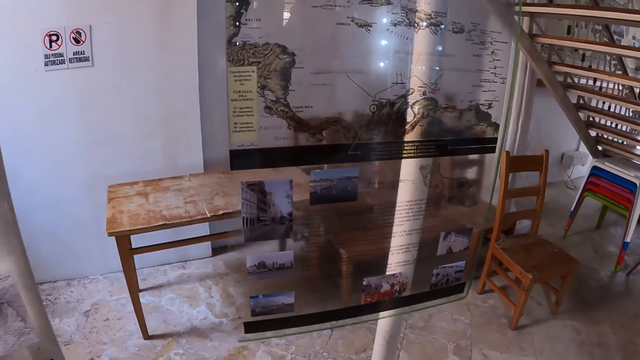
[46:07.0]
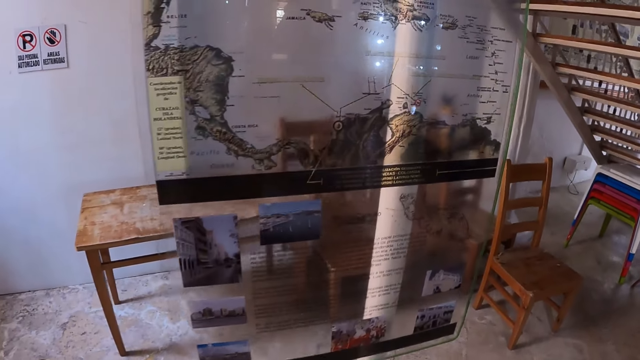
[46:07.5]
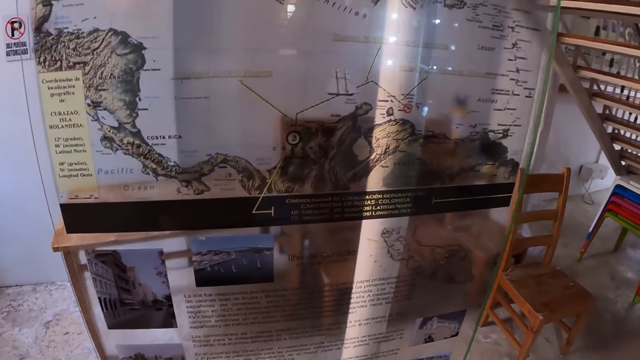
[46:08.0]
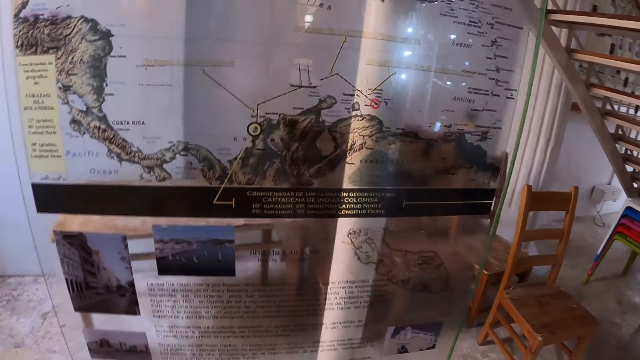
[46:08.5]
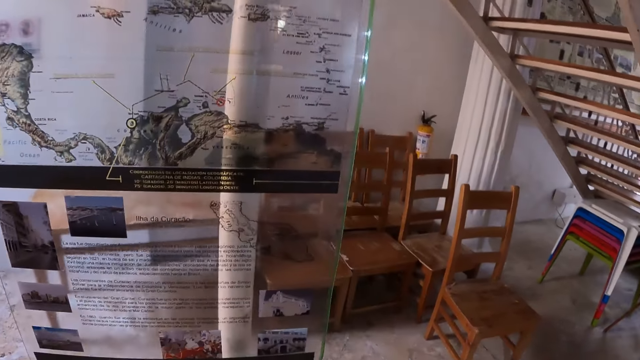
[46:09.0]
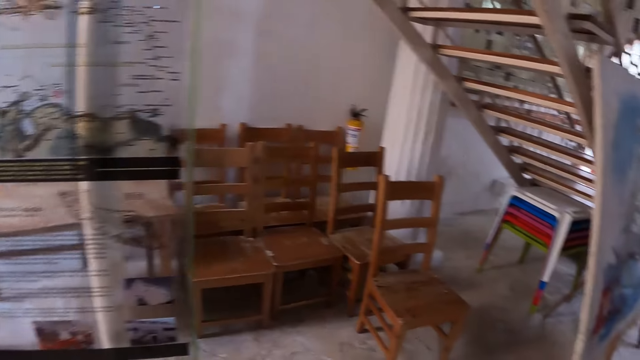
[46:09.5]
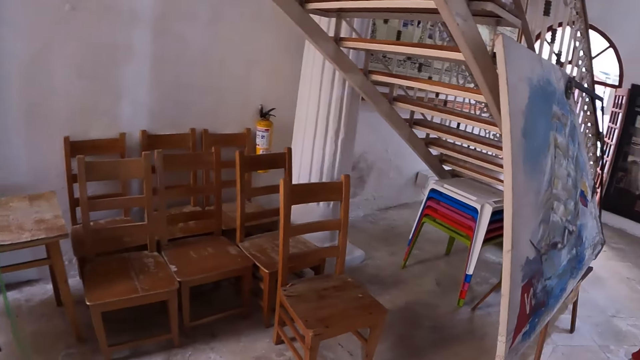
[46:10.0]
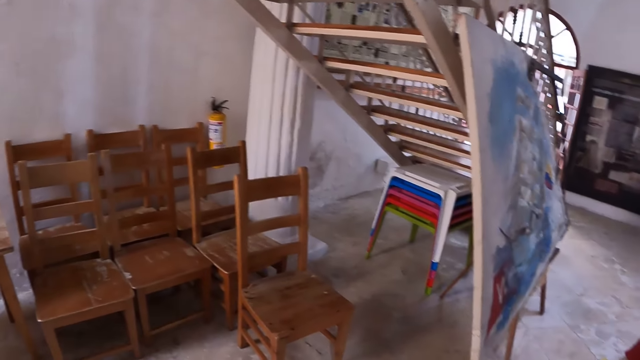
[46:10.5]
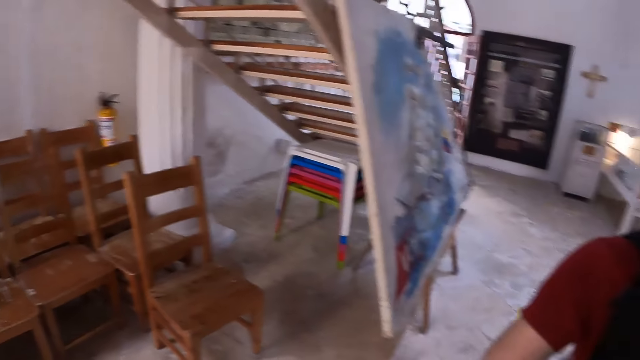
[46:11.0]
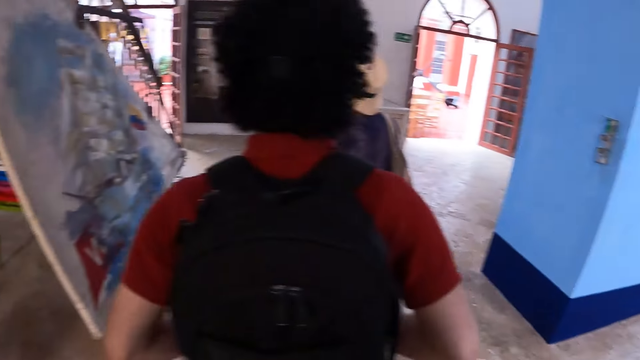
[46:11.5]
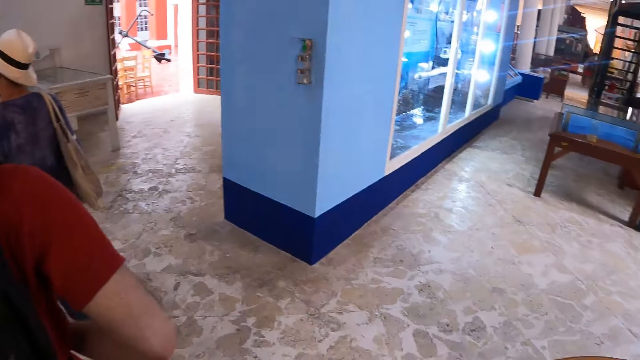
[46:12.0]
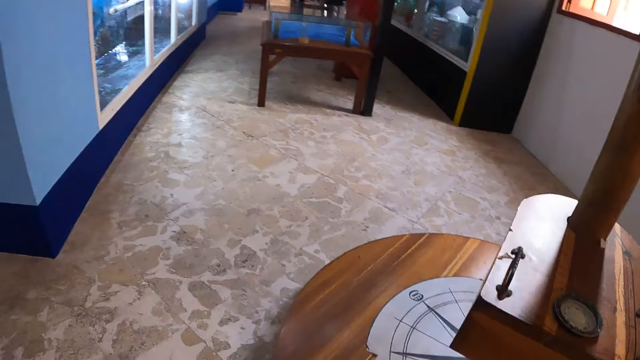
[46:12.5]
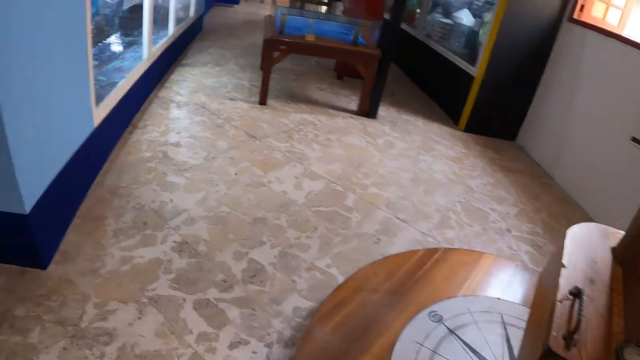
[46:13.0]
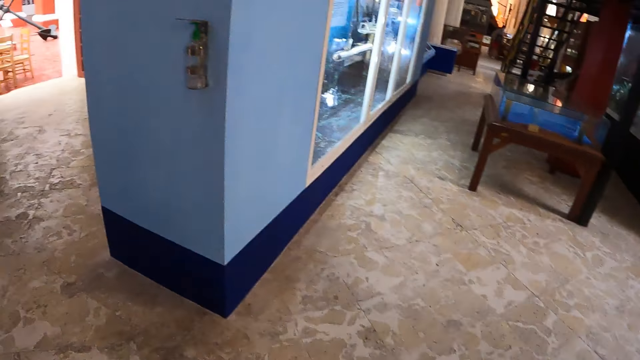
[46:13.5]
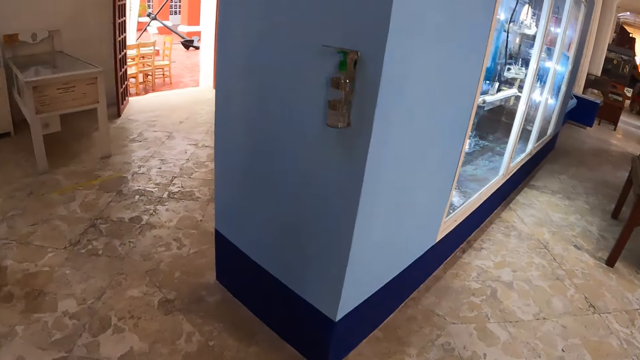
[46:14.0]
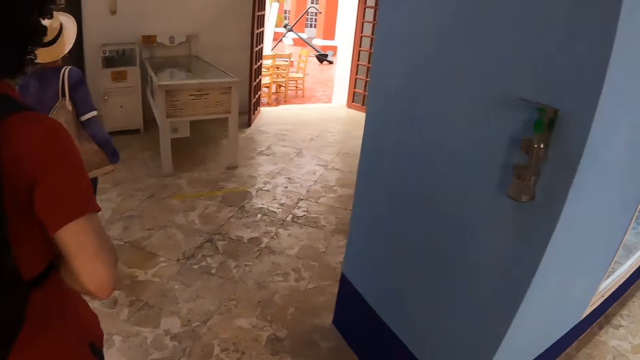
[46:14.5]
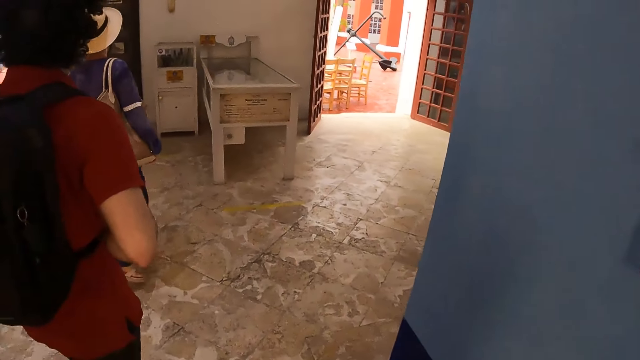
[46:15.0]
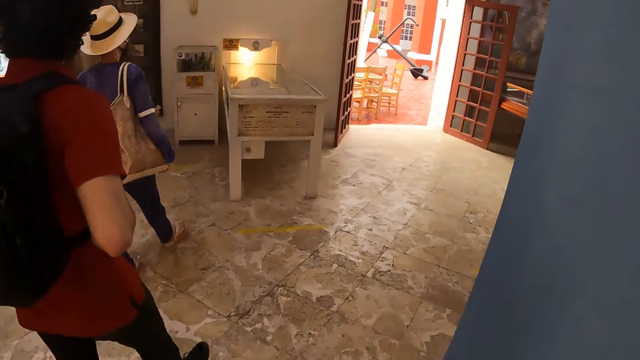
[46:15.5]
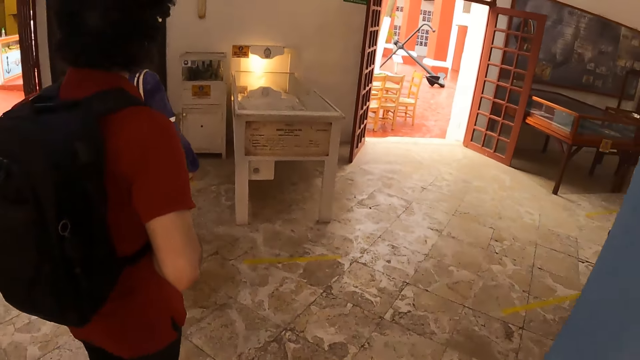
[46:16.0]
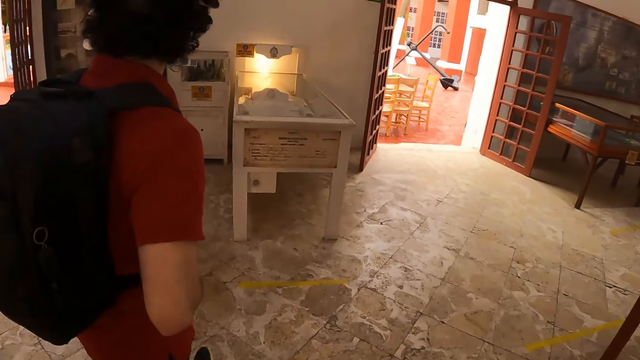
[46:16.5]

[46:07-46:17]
The camera wearer looks at something. They walk in the room.

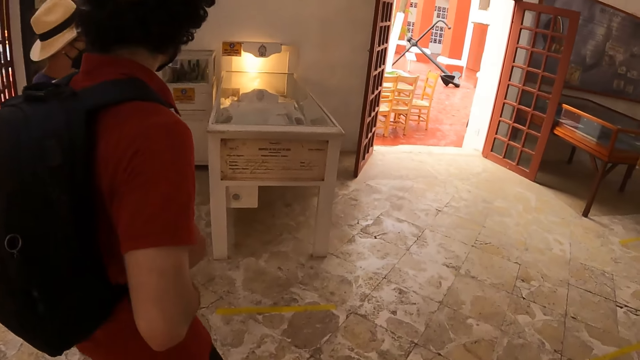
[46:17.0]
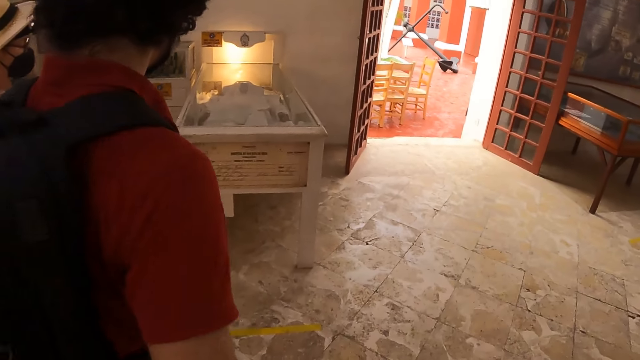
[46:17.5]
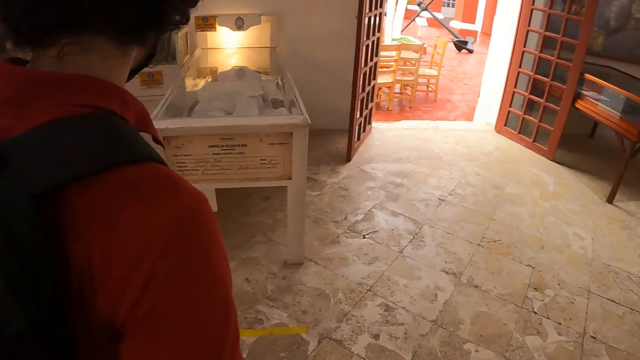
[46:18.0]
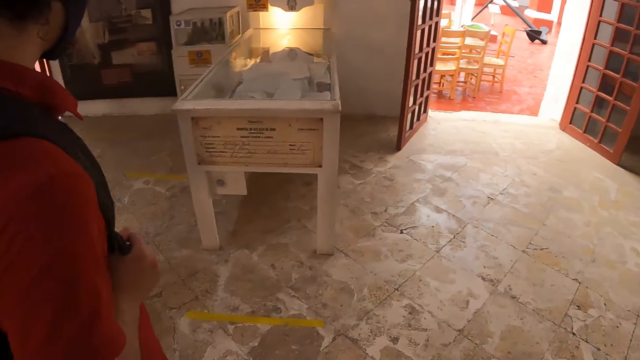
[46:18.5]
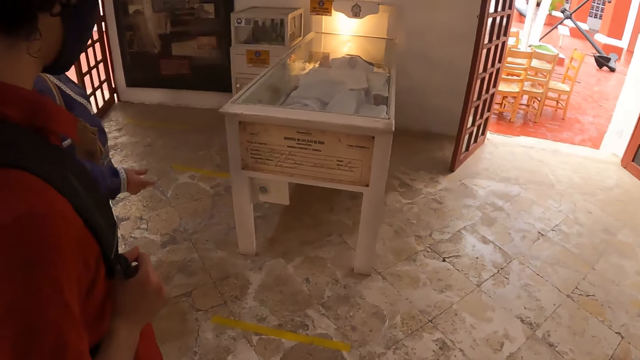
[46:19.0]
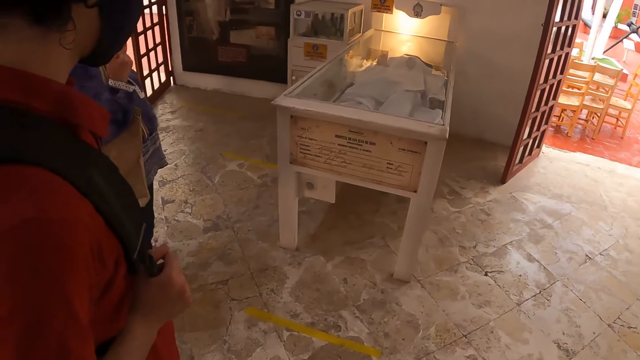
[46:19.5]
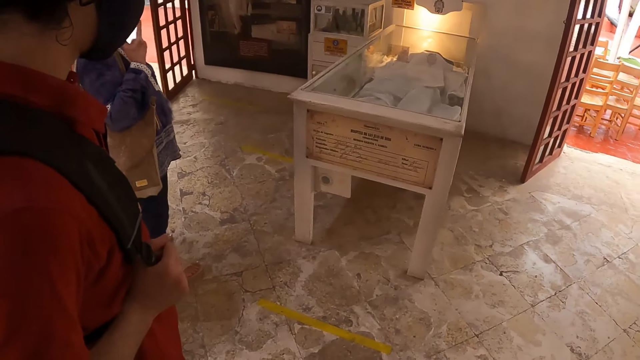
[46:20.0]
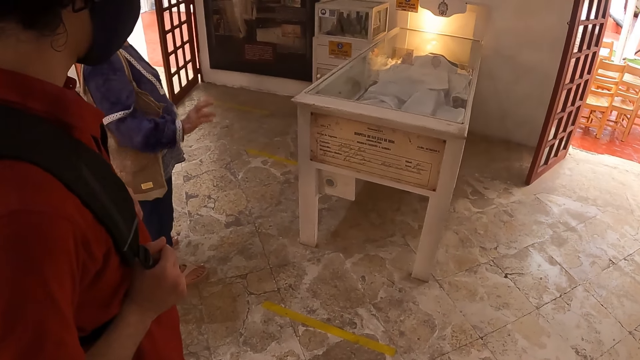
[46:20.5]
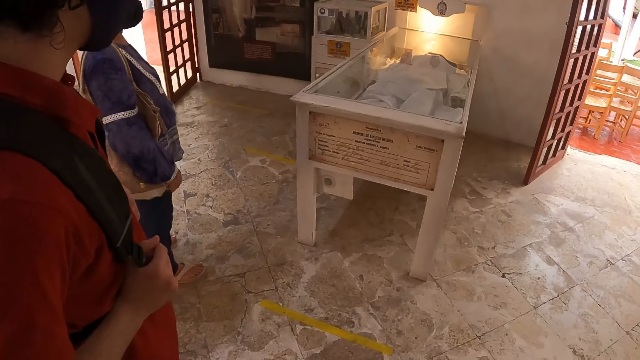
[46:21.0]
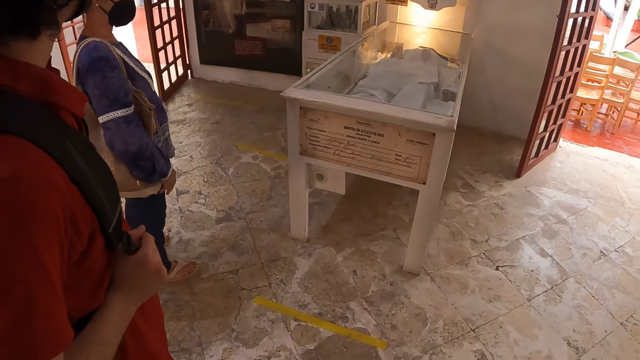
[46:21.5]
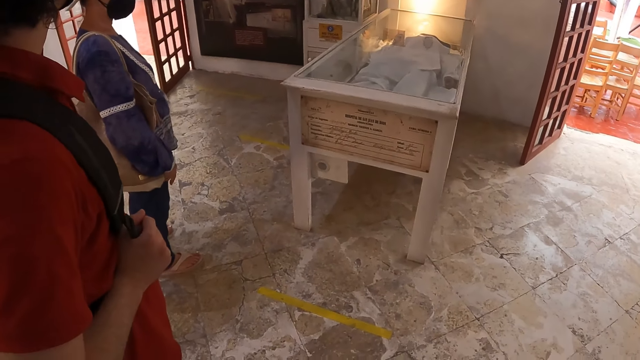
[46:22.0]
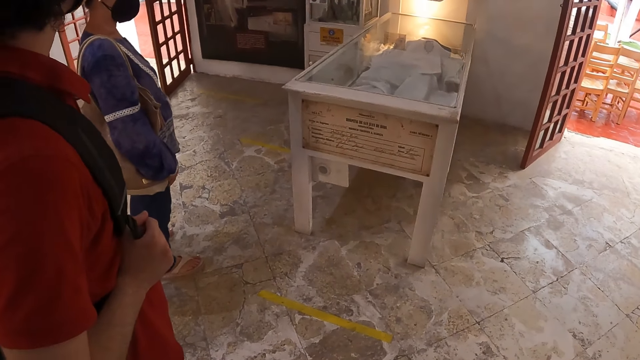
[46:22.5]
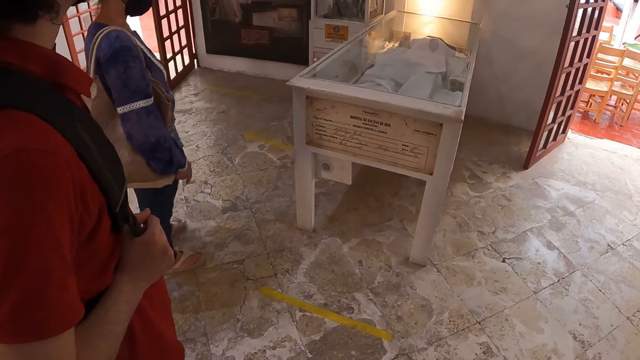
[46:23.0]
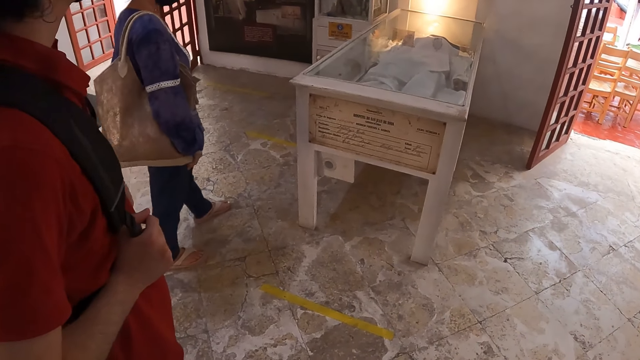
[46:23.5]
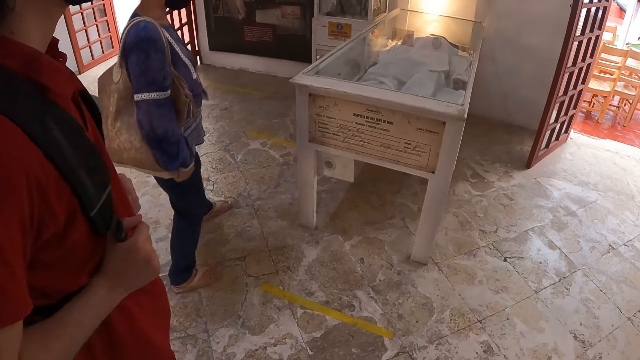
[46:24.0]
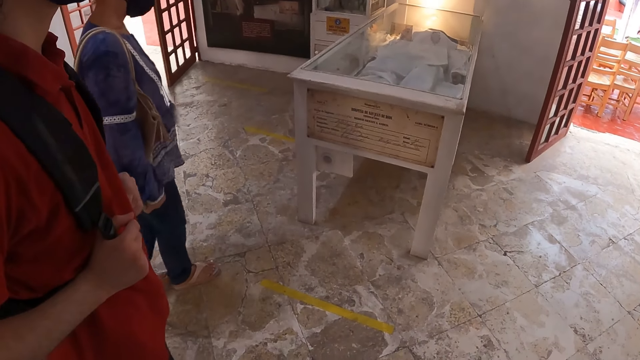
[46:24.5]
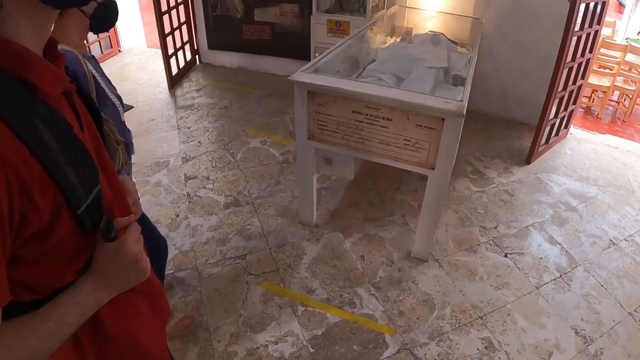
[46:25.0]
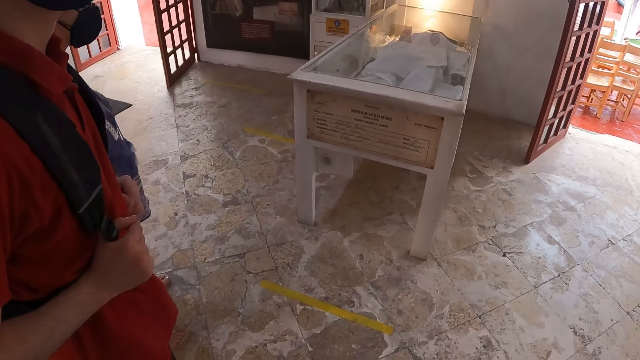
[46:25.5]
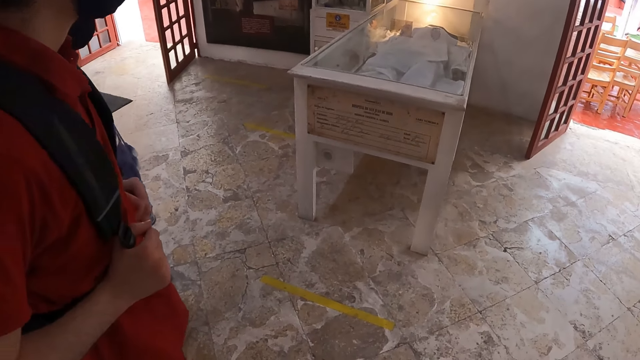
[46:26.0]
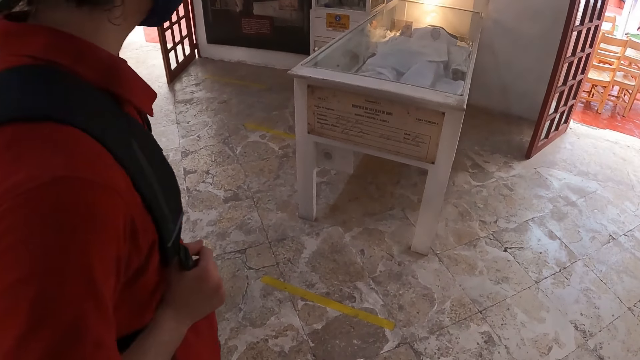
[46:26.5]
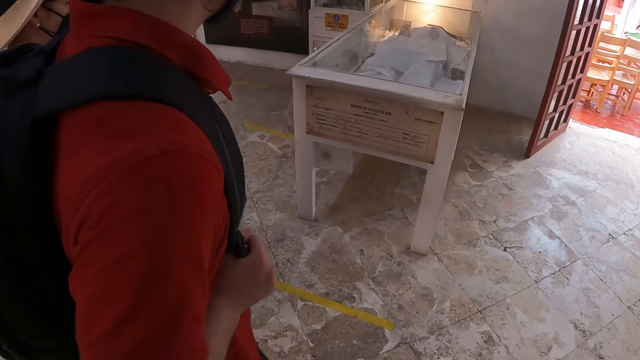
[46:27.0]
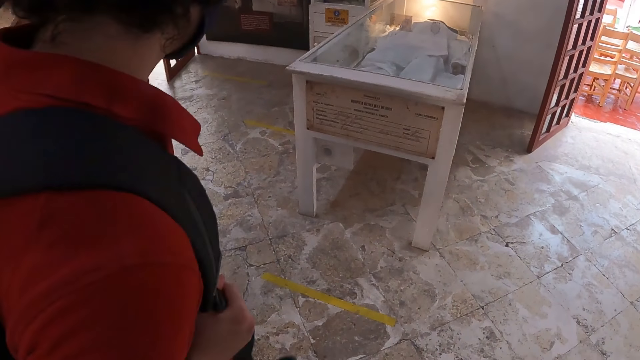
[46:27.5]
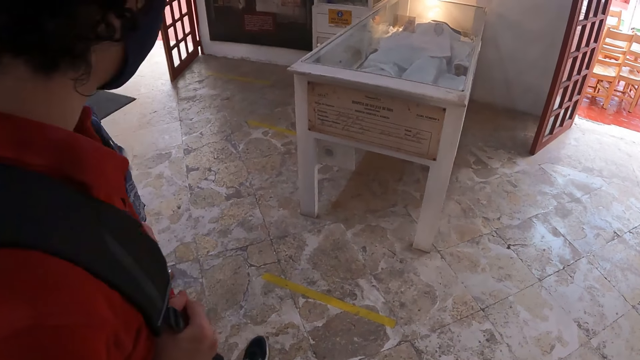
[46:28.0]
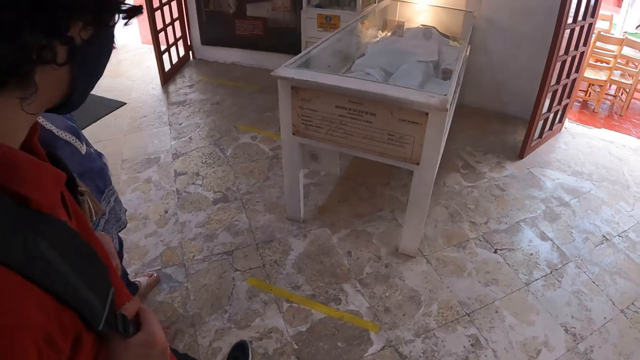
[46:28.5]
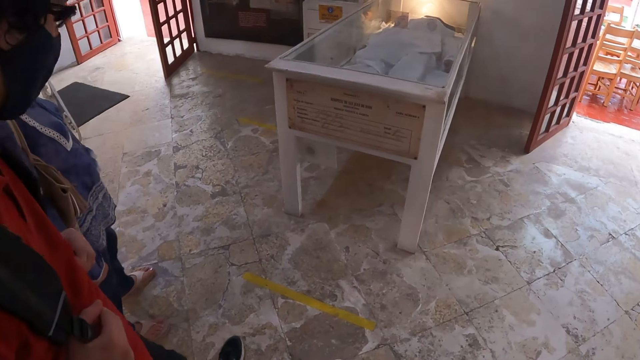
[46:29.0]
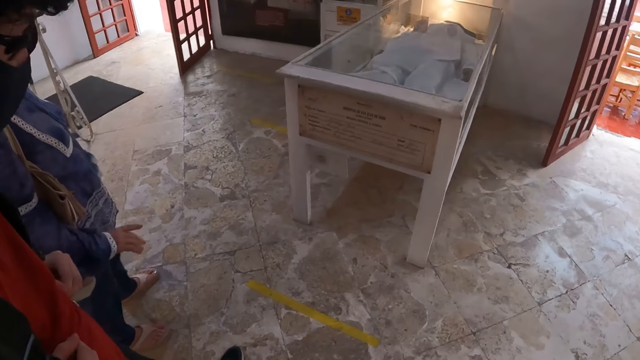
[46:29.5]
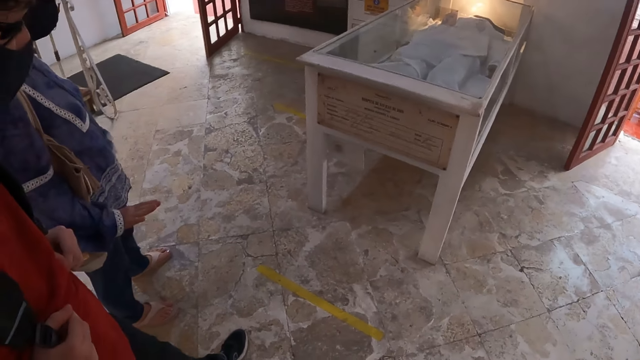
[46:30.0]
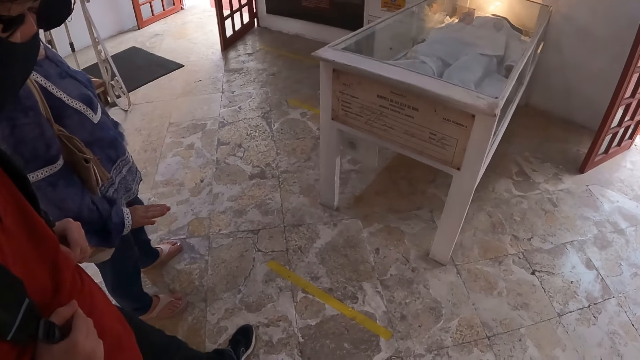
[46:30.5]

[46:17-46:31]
The camera wearer stares at a glass coffin. They stand beside a man.
